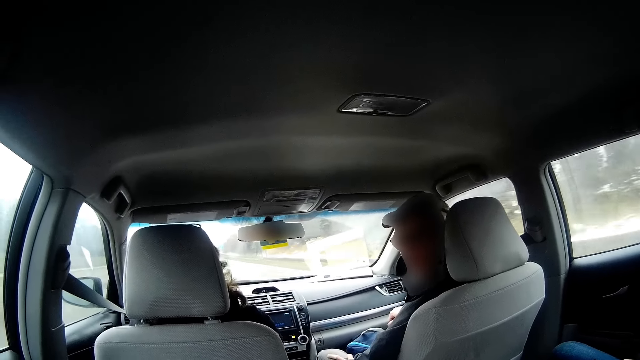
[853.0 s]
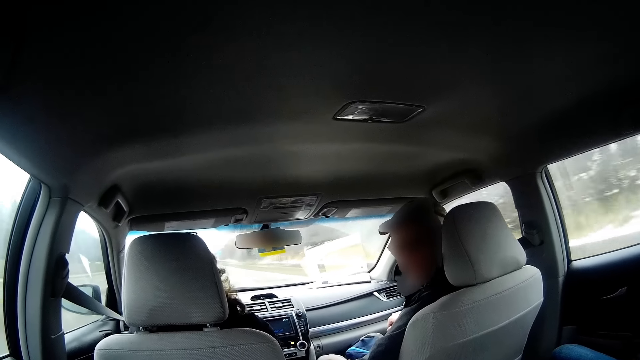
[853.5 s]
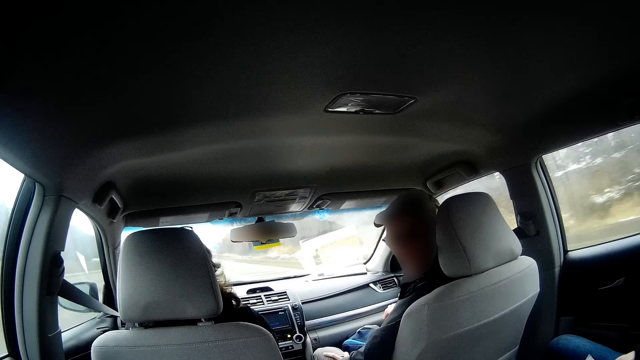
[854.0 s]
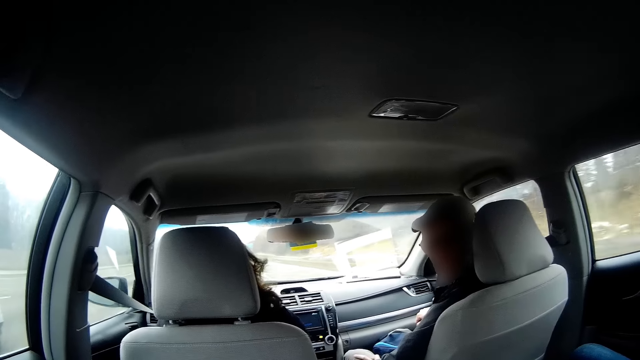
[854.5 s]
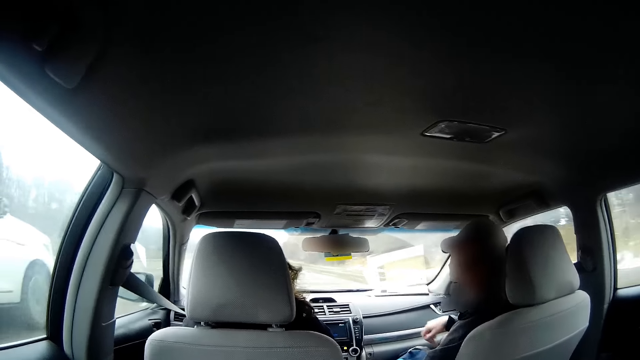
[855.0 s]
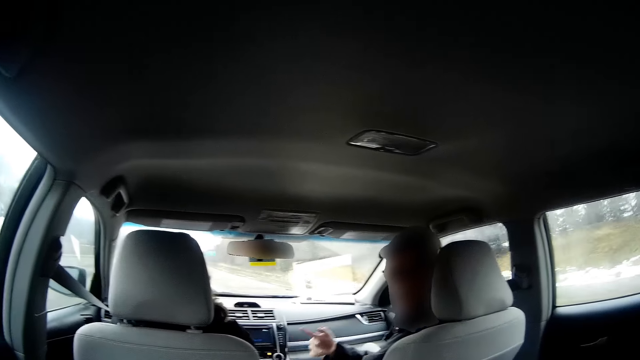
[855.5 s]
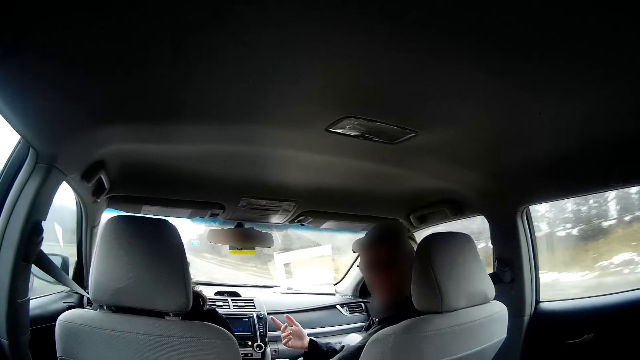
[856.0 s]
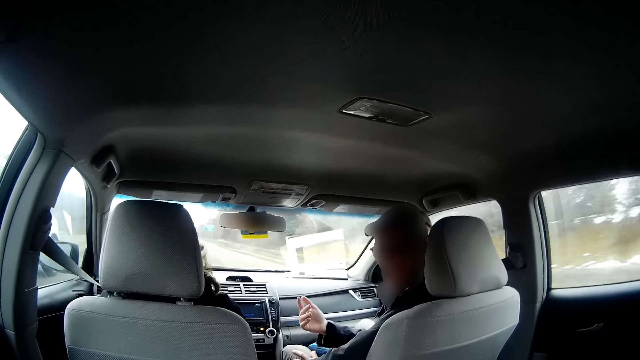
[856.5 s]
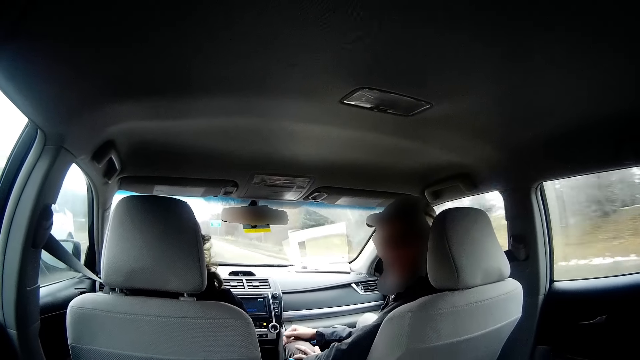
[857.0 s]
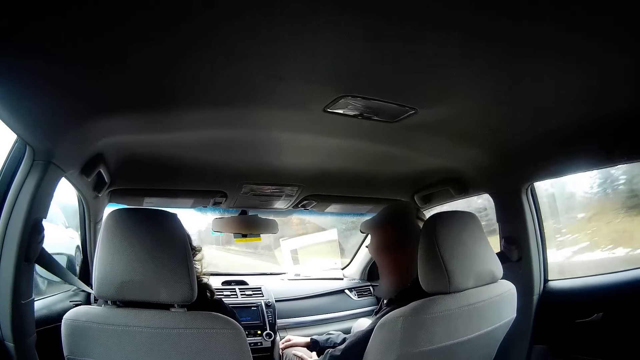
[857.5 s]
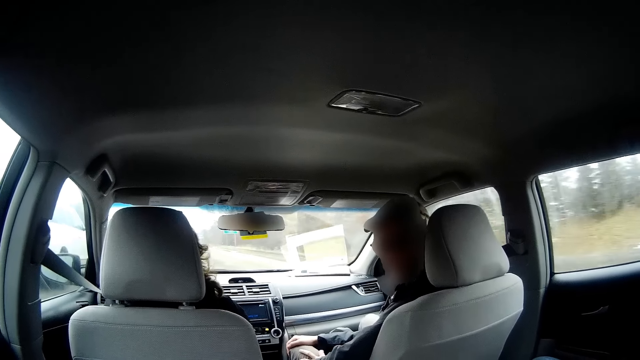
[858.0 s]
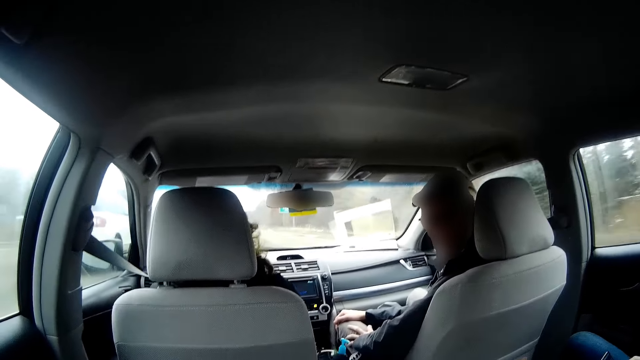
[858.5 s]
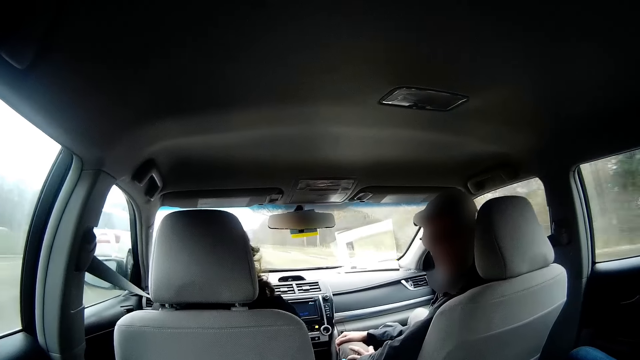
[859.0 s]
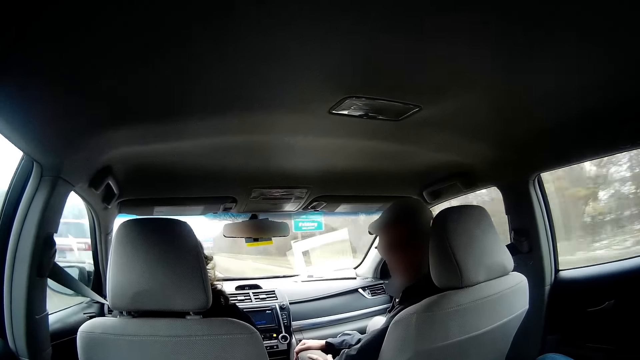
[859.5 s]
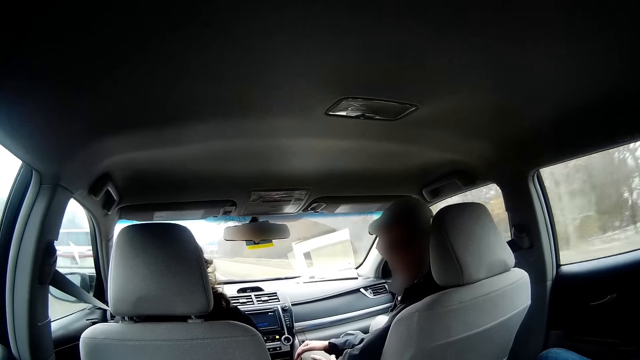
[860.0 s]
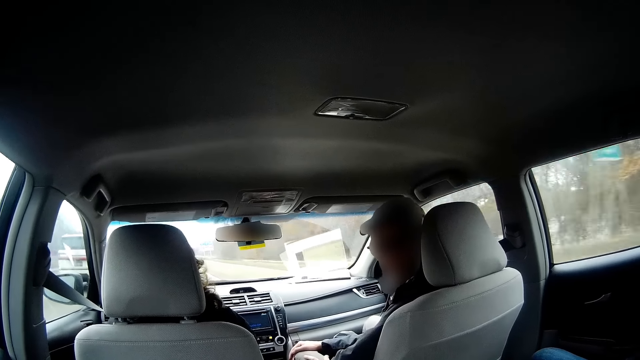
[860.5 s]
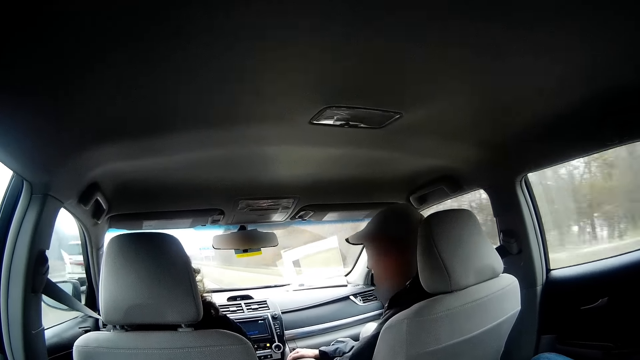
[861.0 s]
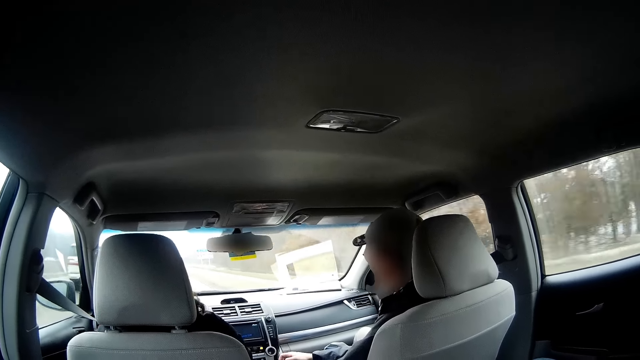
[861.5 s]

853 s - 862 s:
The man interacts with the camera wearer. A person stretches his right hand towards another person.

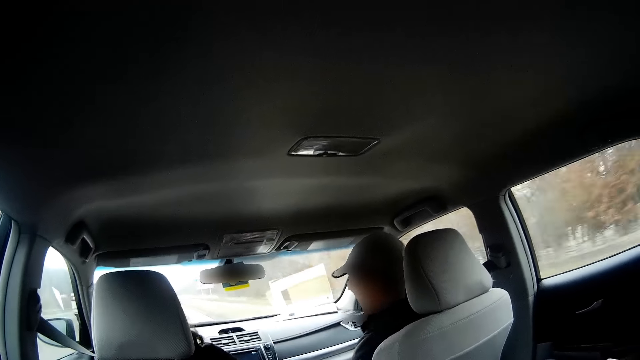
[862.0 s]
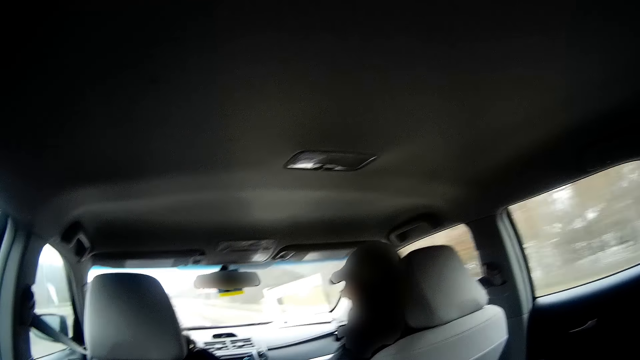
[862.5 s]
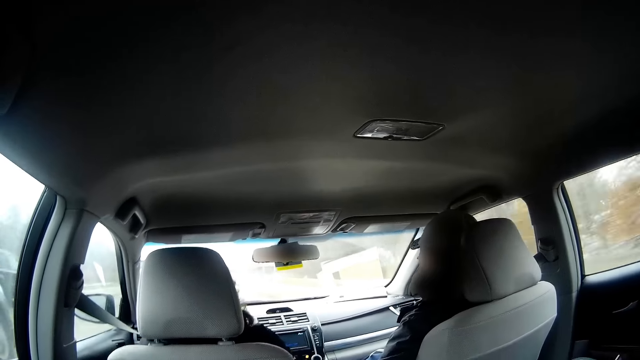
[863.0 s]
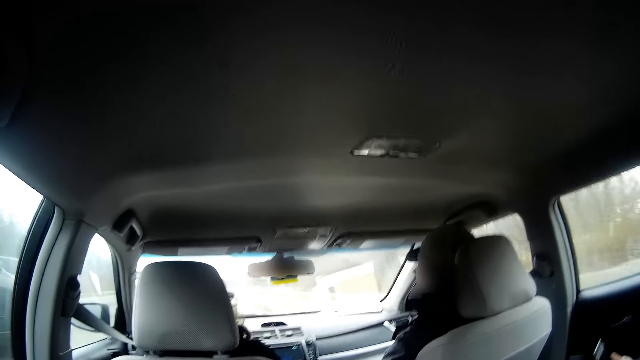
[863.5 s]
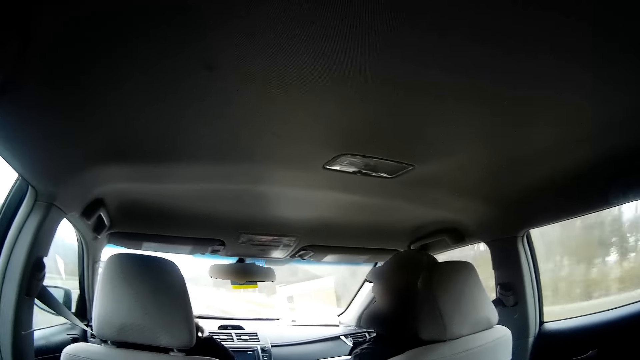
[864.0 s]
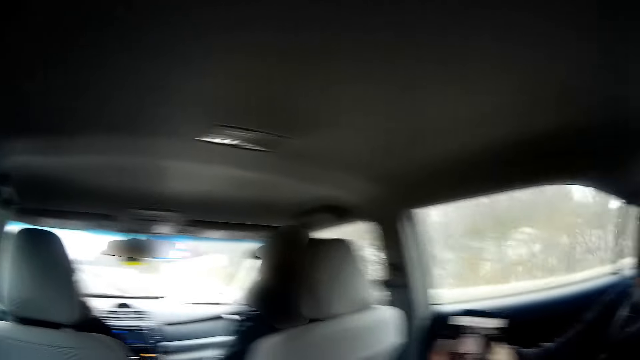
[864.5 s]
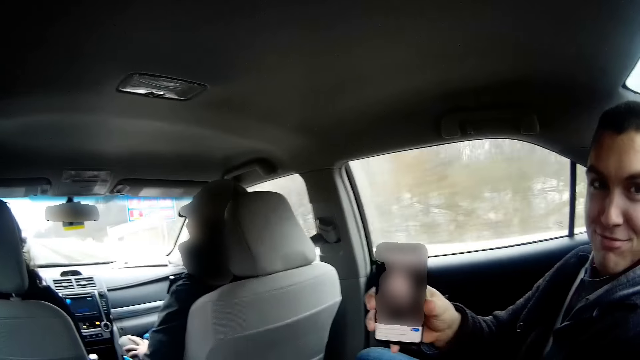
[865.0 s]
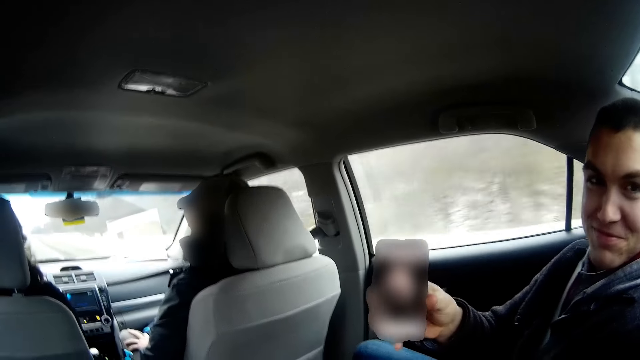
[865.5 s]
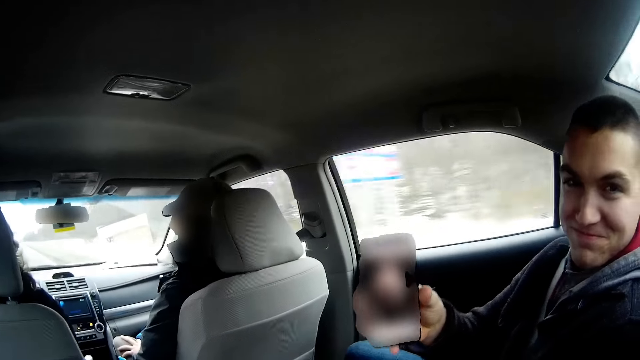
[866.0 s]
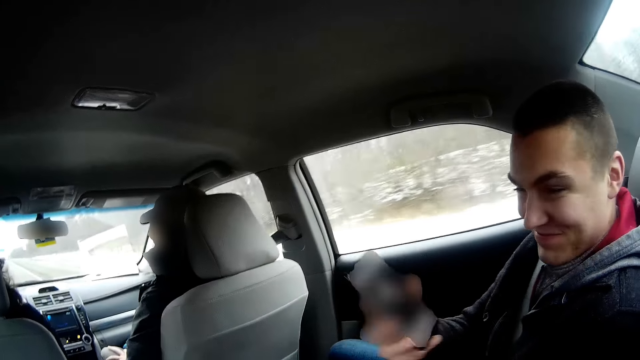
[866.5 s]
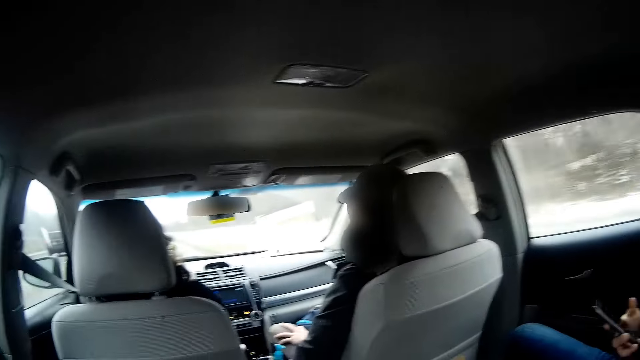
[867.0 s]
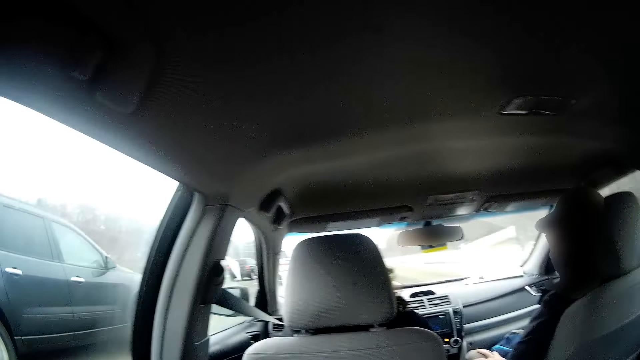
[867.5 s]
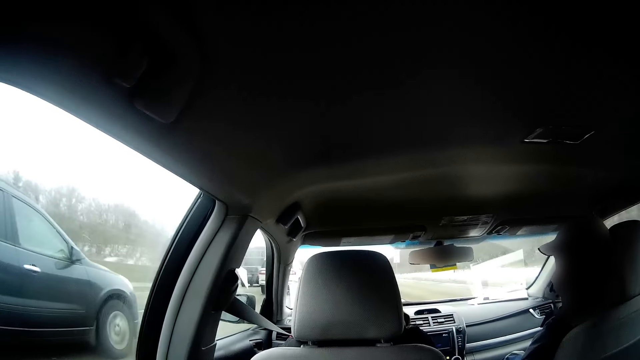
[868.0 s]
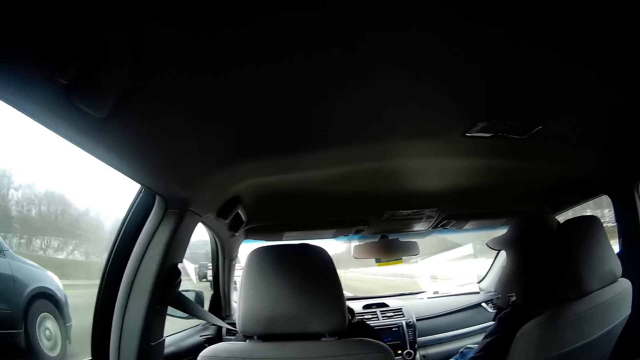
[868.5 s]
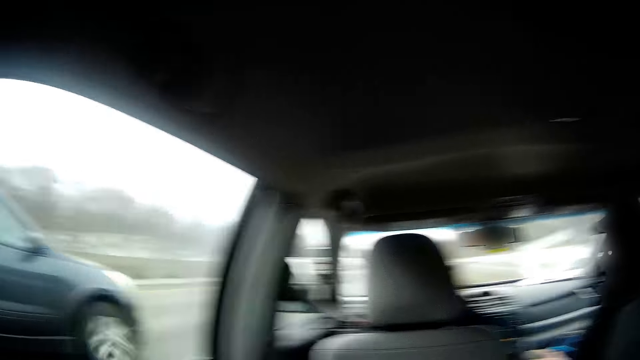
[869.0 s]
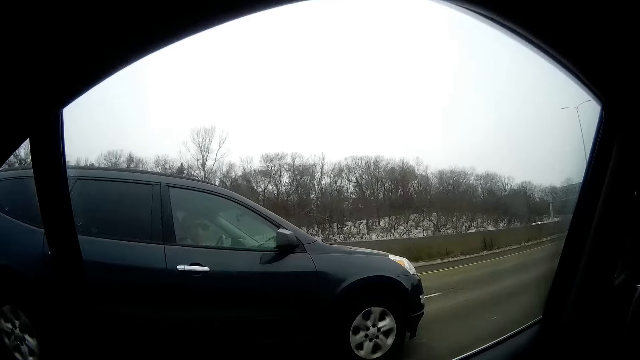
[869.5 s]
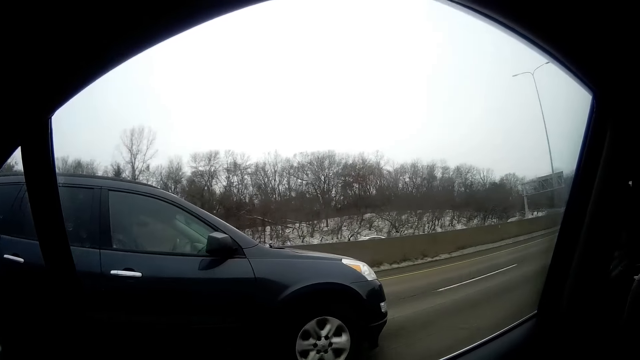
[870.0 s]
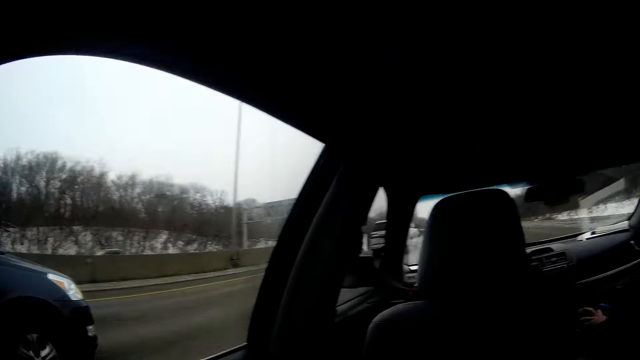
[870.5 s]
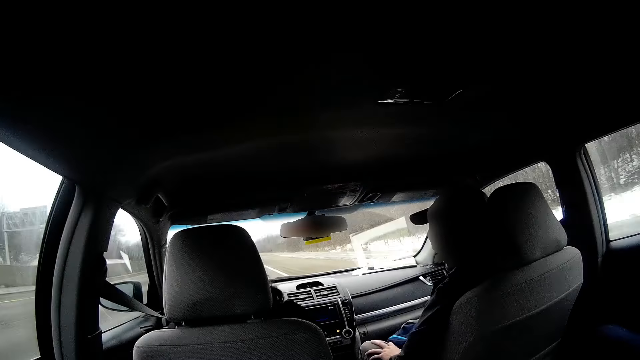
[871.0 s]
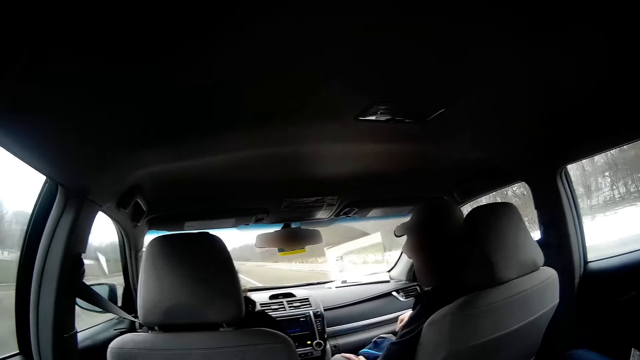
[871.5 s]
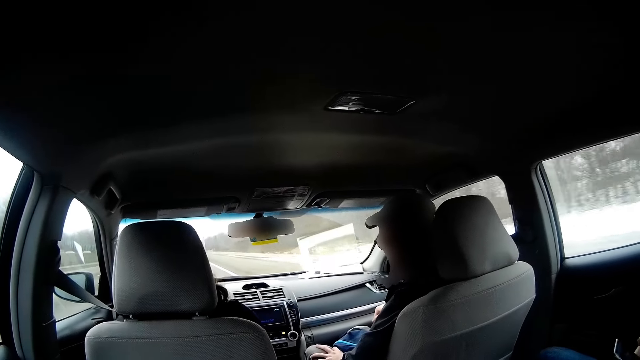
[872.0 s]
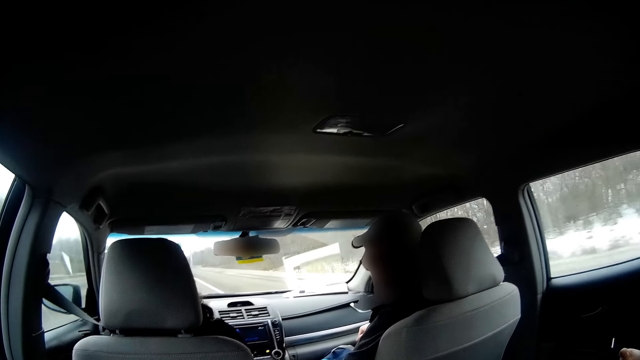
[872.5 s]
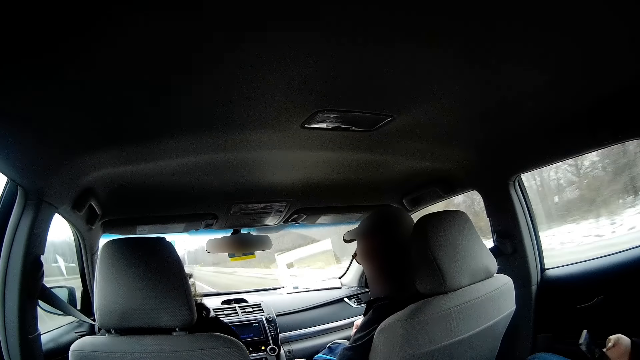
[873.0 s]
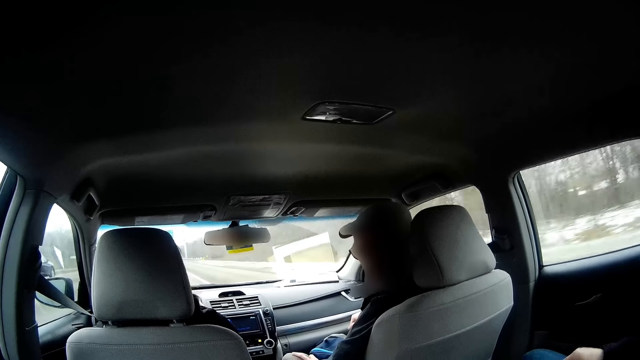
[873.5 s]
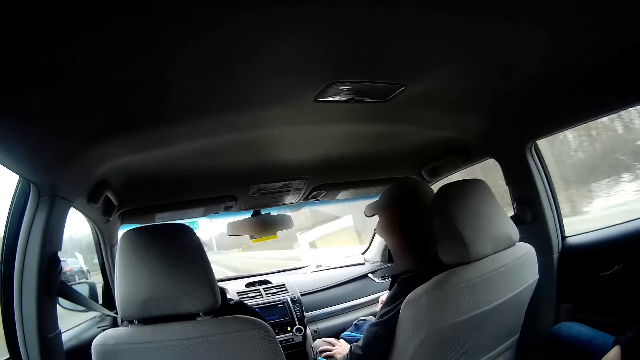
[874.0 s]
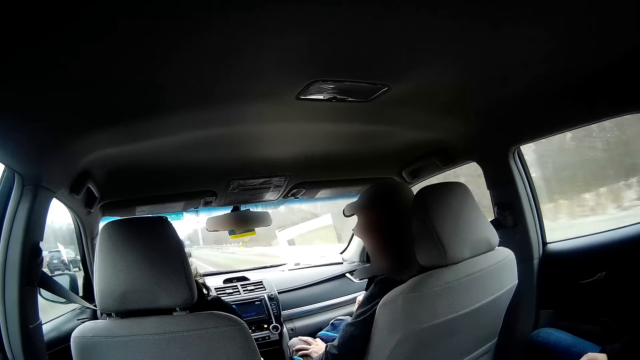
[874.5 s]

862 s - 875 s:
A man shows the camera wearer his mobile phone. The man holds the phone on his right hand. The camera wearer looks at the passing car.
